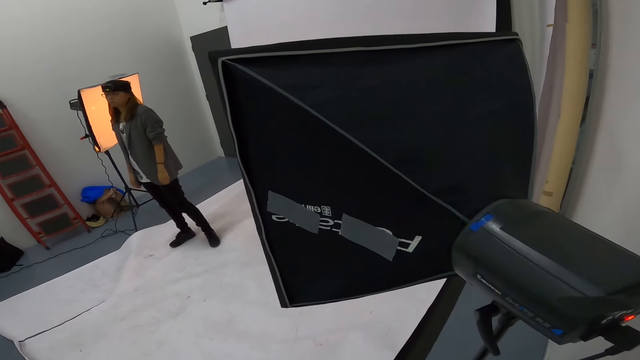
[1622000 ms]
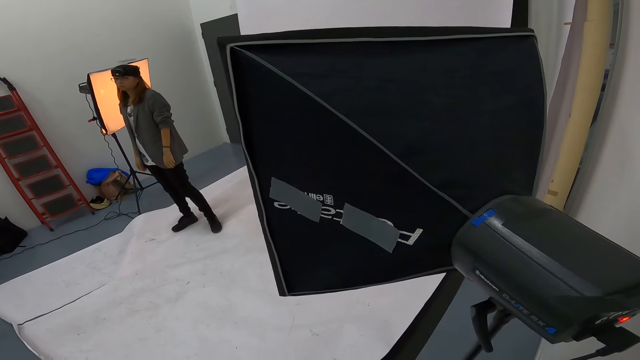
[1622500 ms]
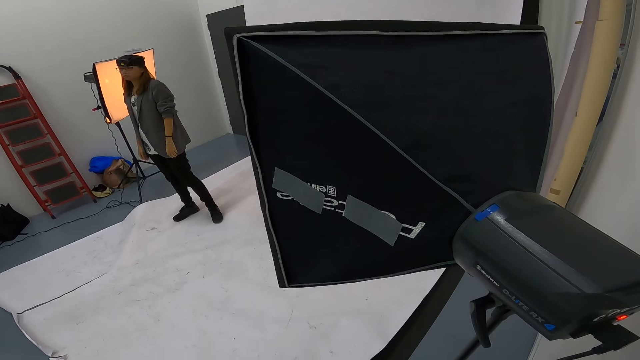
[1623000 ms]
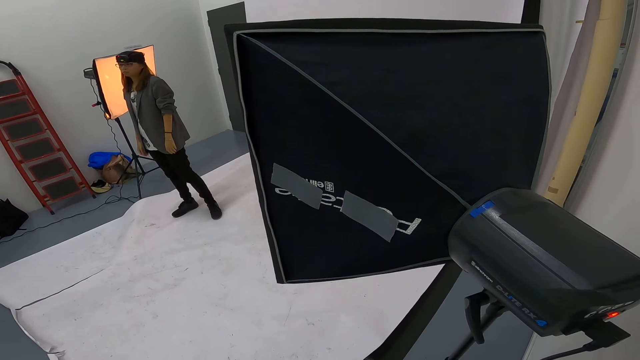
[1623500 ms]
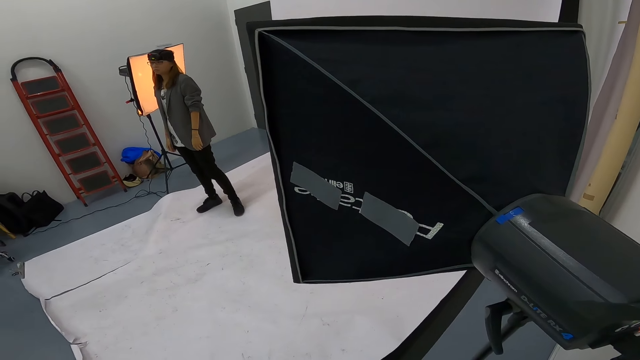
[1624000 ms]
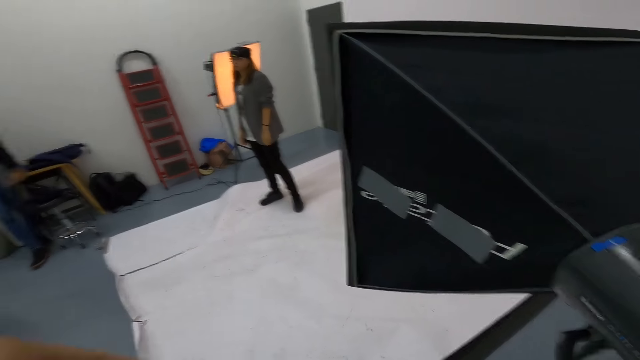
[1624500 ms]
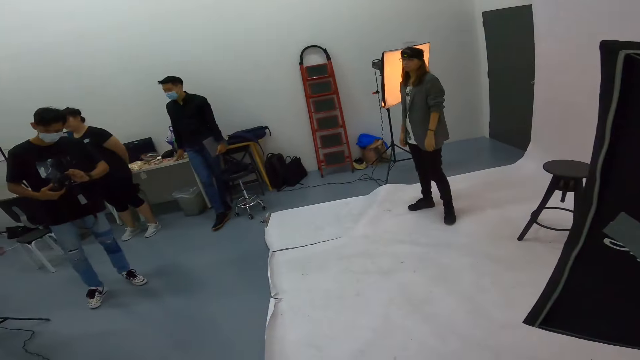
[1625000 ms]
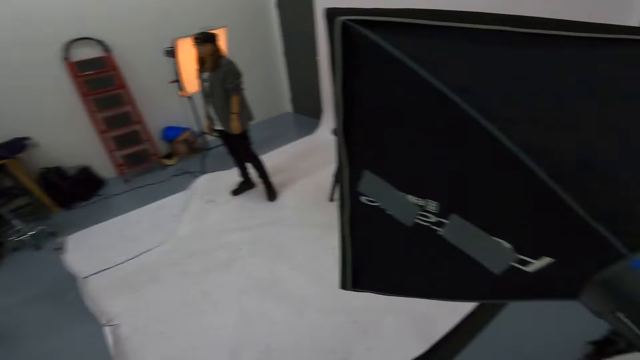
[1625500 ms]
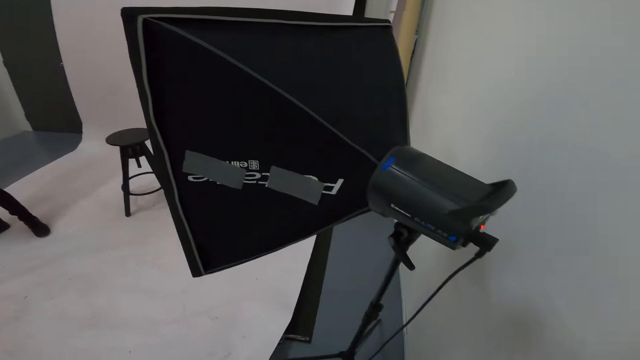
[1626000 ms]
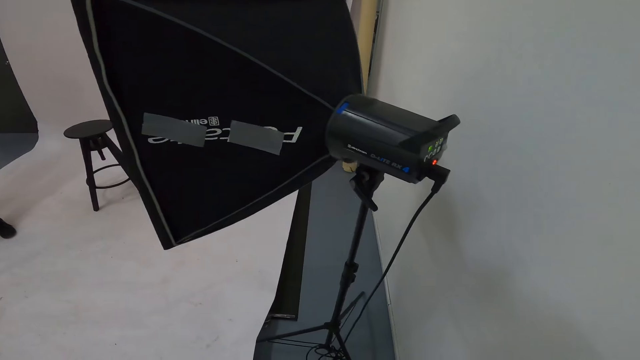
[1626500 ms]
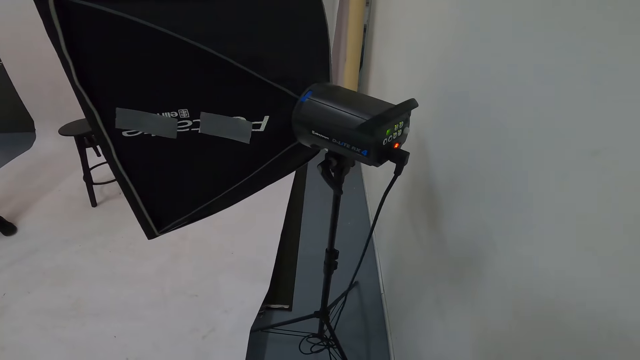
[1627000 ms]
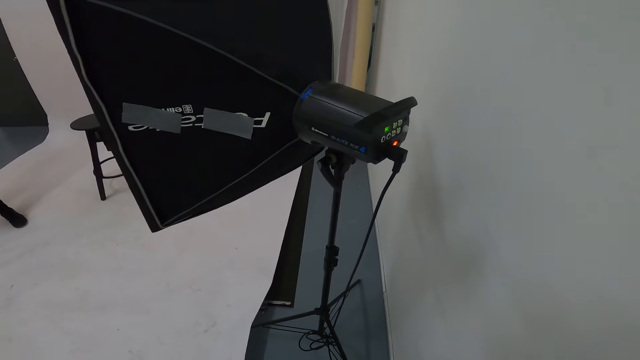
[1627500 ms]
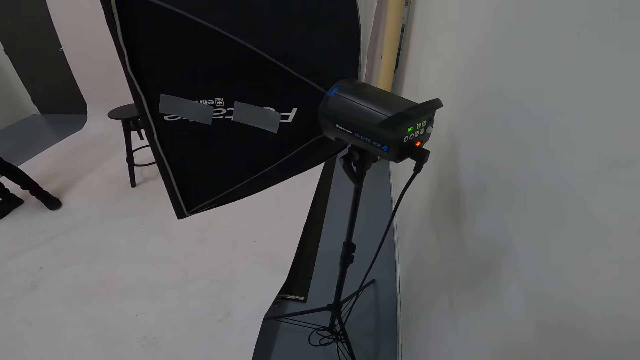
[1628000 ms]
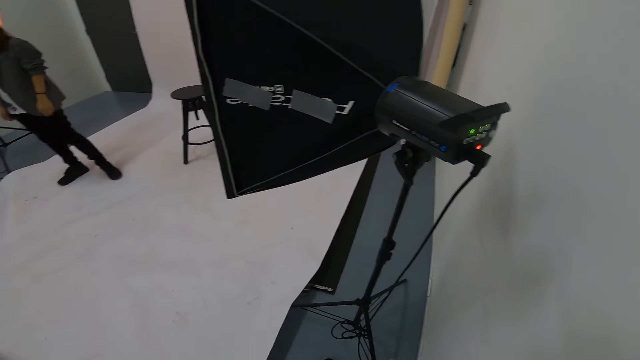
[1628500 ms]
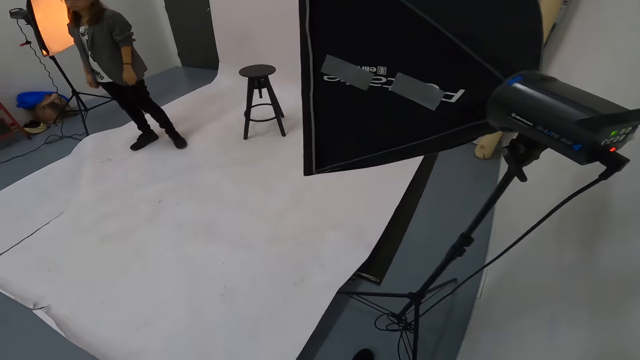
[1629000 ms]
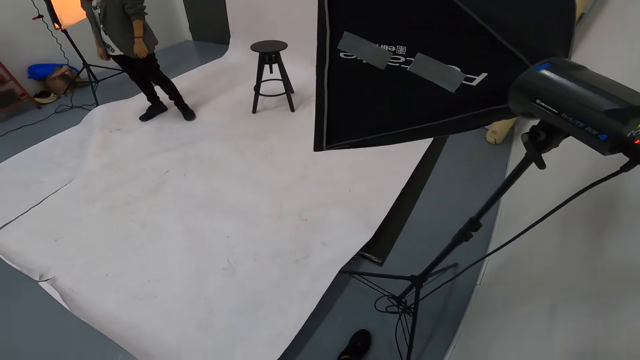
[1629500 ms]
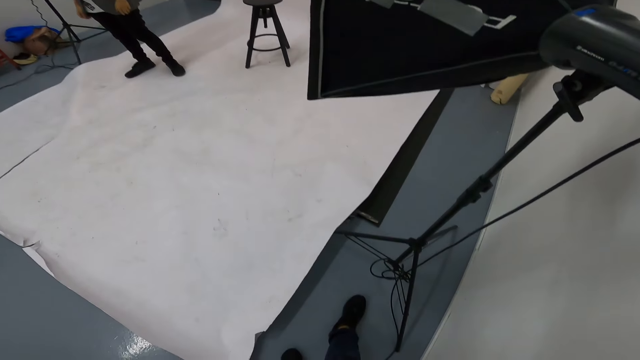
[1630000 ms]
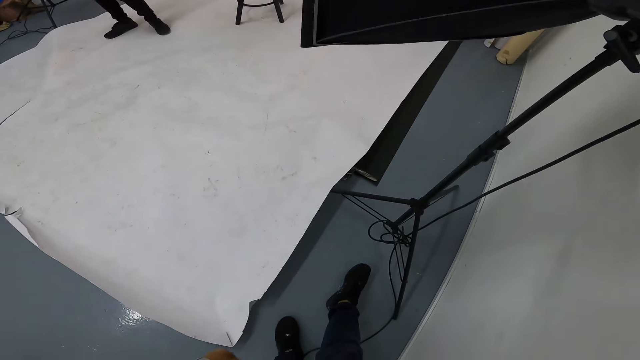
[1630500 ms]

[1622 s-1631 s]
The camera wearer stares around.

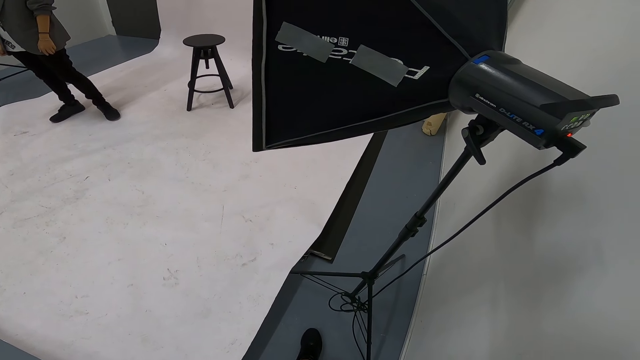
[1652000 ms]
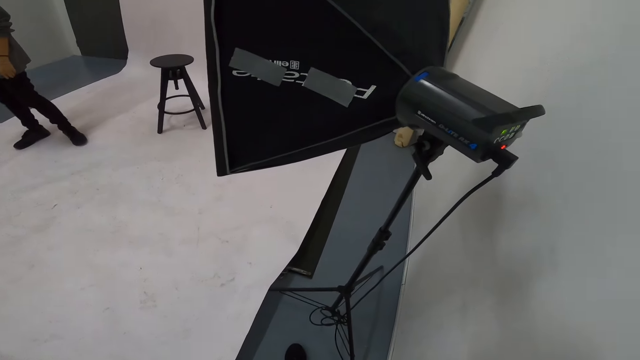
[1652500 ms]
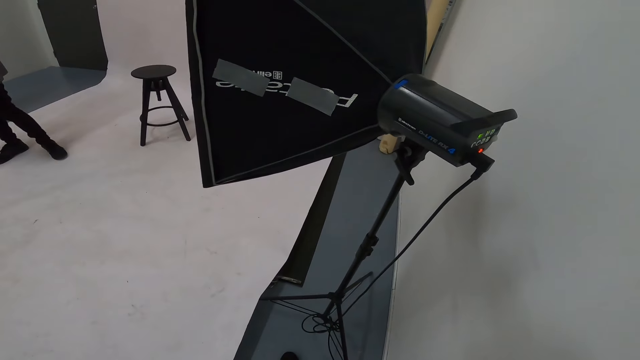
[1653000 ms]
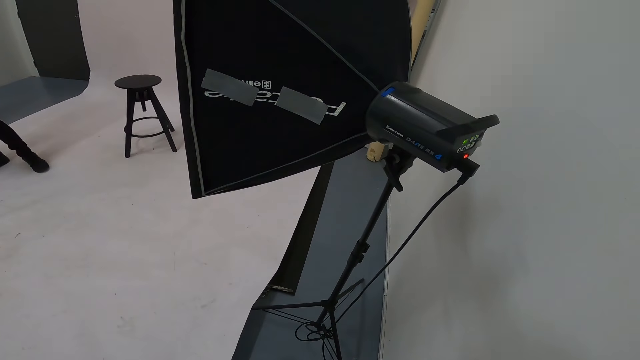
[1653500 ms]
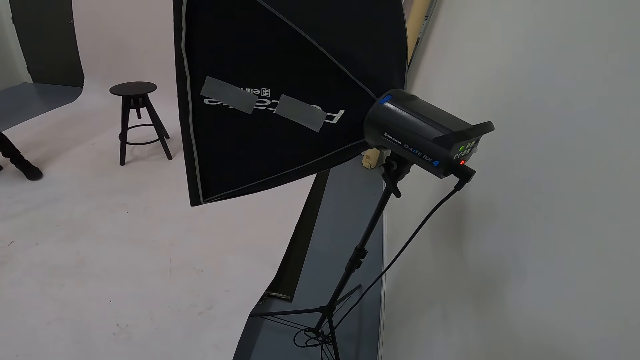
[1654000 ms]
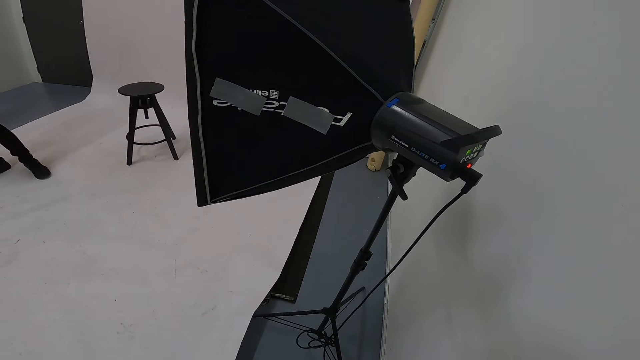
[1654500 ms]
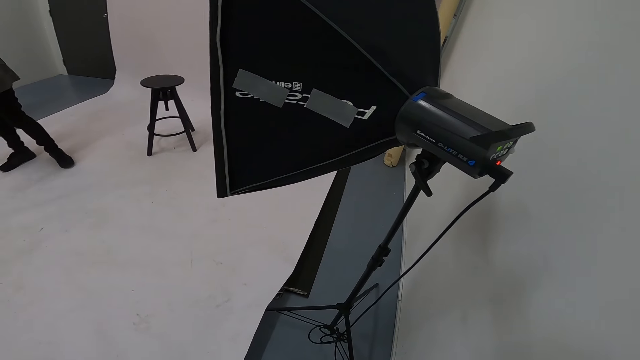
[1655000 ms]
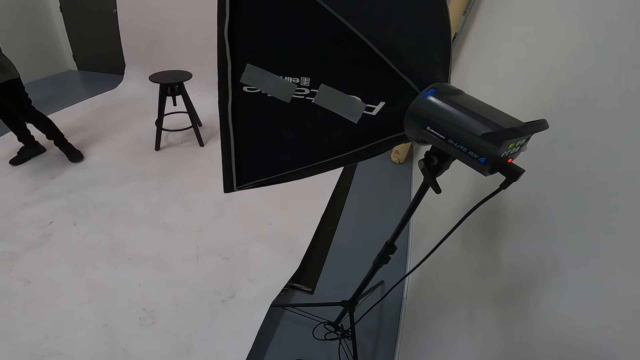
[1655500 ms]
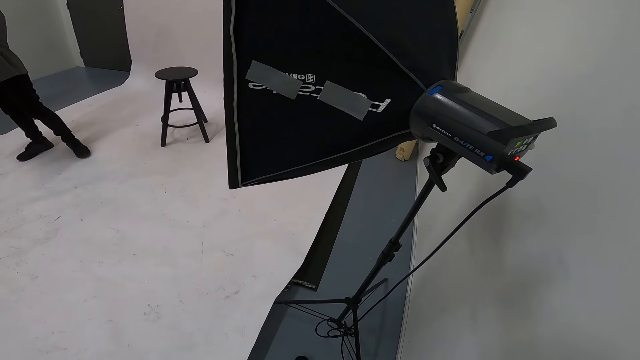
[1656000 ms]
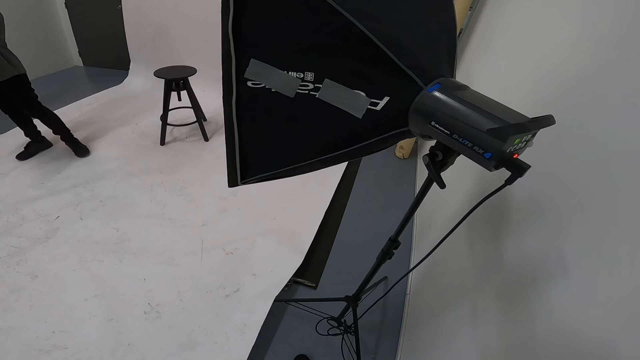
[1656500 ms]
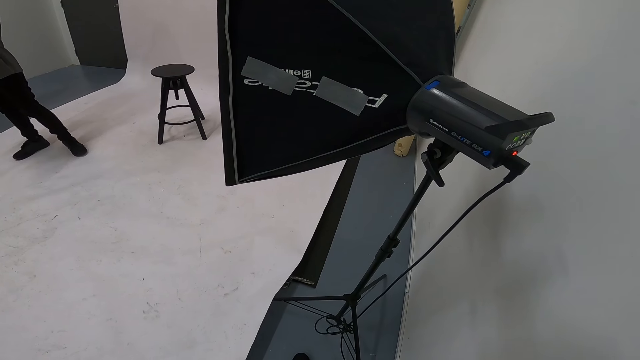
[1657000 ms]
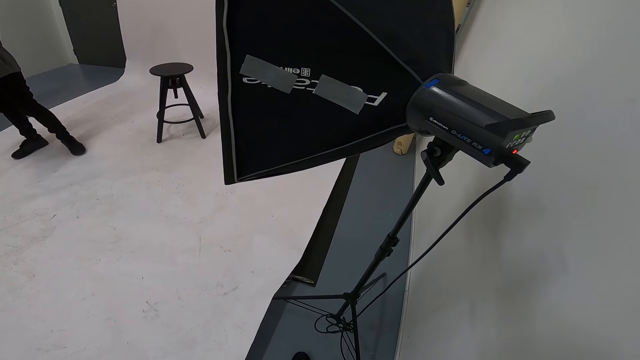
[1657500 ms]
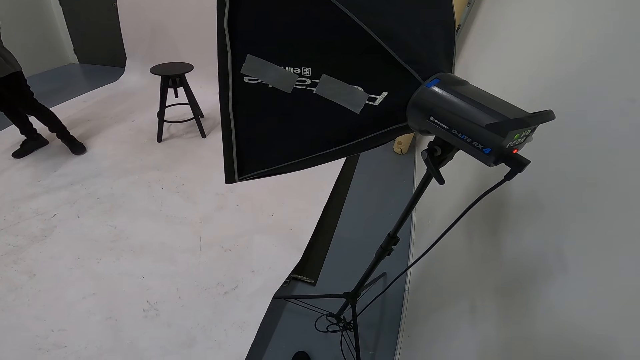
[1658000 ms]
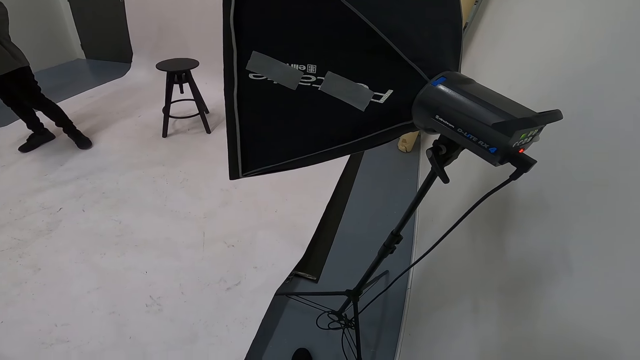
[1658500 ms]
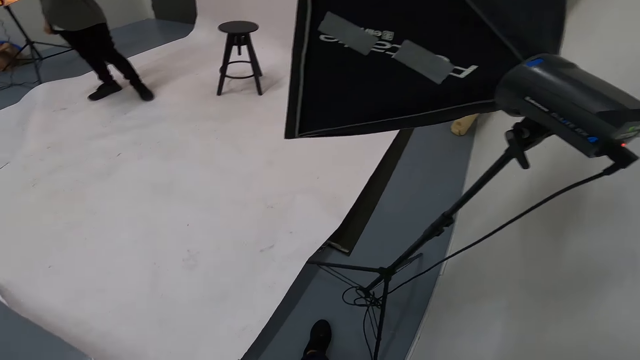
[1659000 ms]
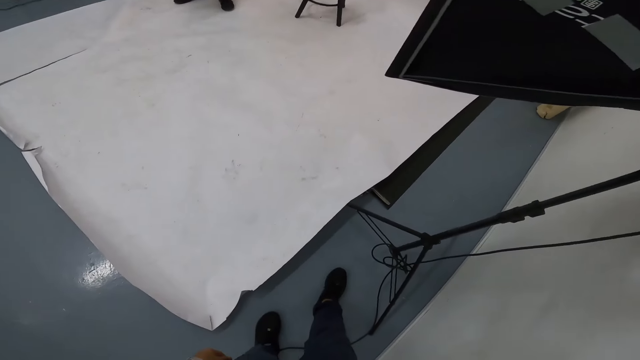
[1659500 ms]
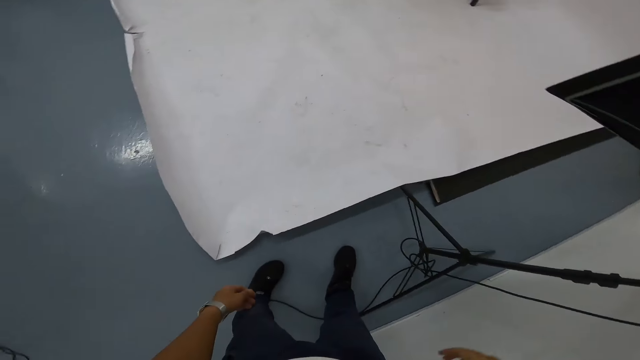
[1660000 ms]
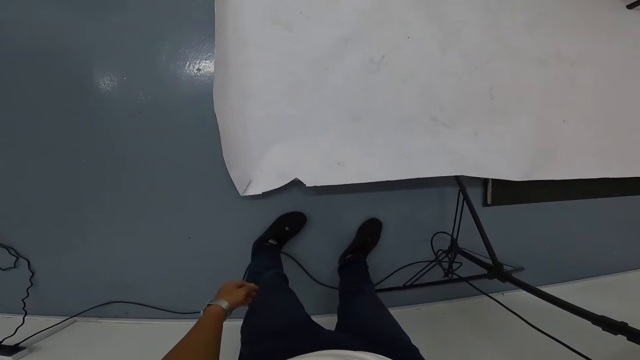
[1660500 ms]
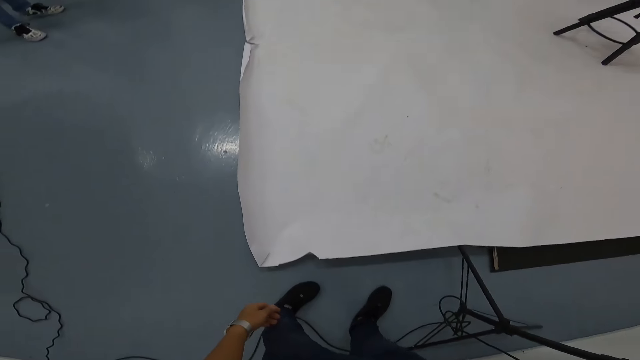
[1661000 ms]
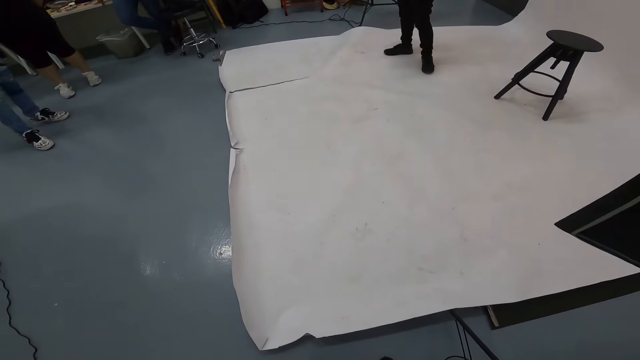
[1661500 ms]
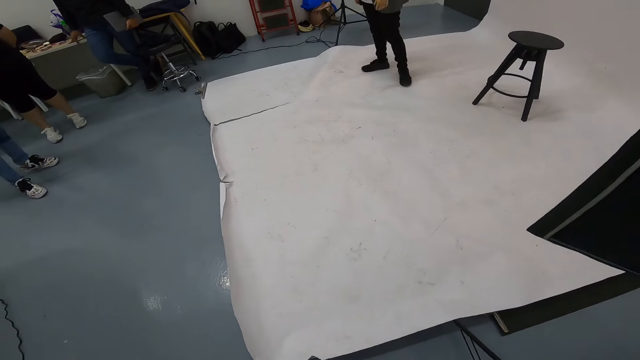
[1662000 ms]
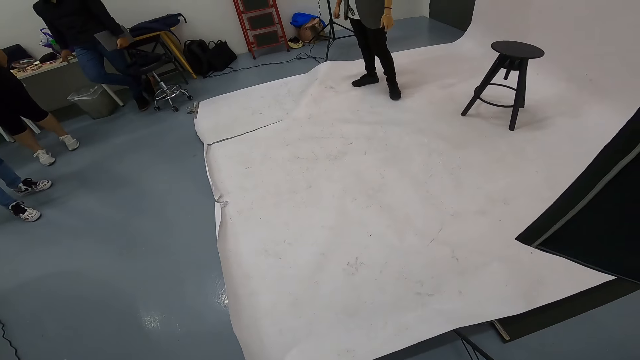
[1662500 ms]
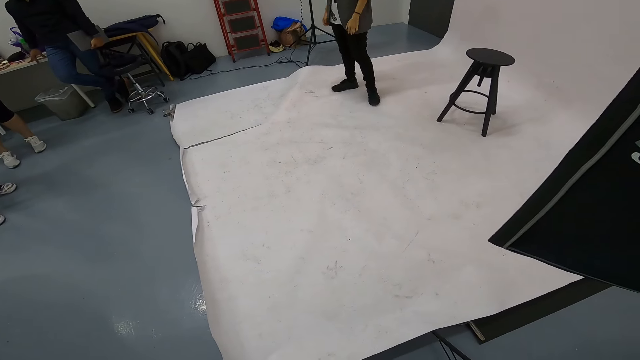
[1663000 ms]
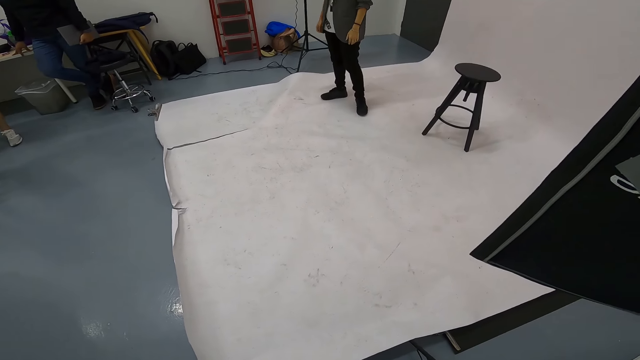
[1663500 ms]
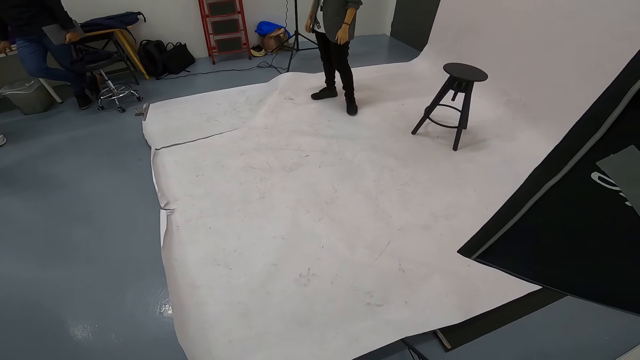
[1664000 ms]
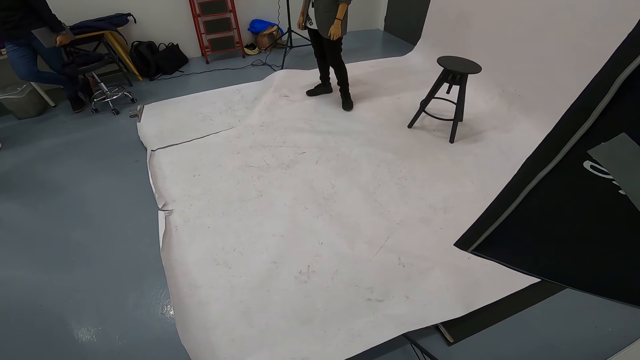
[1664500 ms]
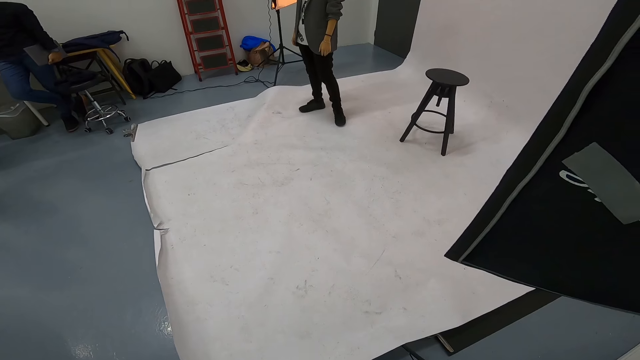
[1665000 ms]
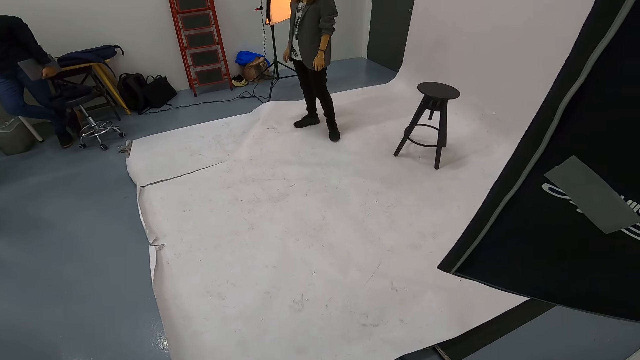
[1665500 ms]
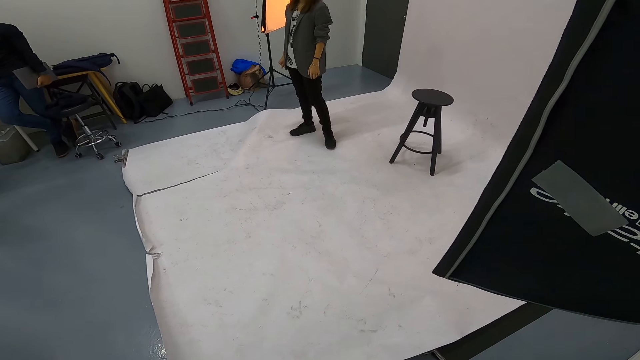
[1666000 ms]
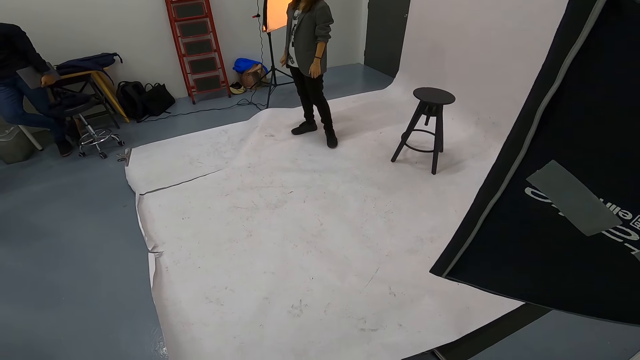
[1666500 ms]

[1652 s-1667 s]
The camera wearer stares around the room.
